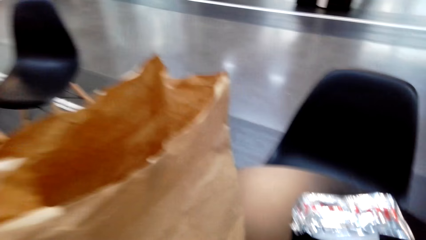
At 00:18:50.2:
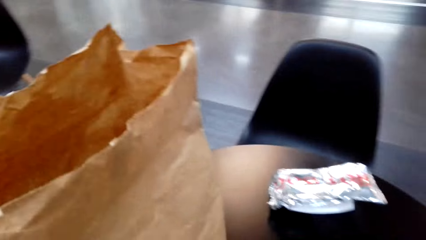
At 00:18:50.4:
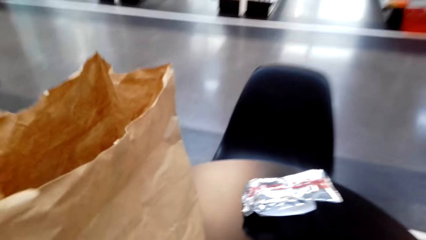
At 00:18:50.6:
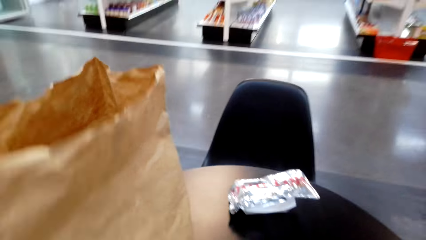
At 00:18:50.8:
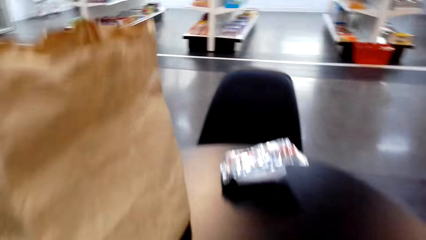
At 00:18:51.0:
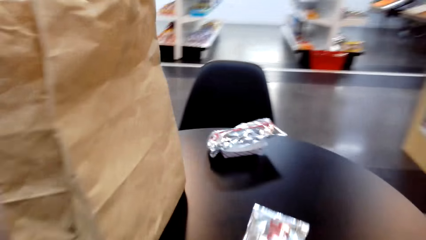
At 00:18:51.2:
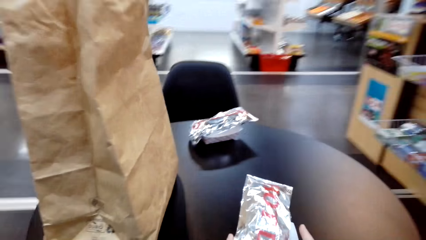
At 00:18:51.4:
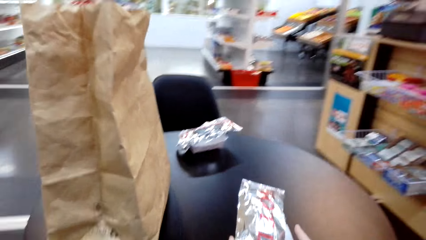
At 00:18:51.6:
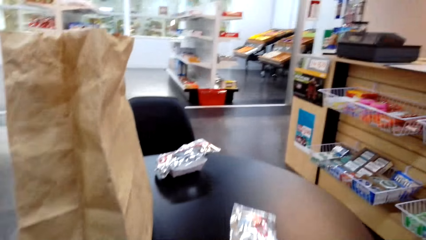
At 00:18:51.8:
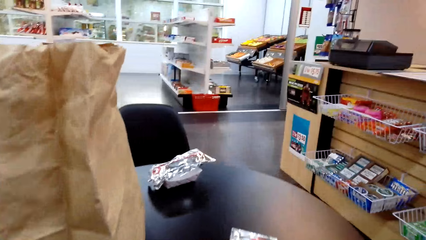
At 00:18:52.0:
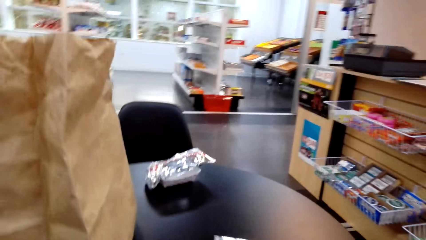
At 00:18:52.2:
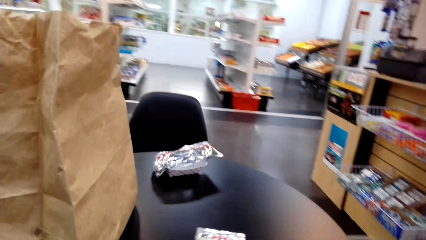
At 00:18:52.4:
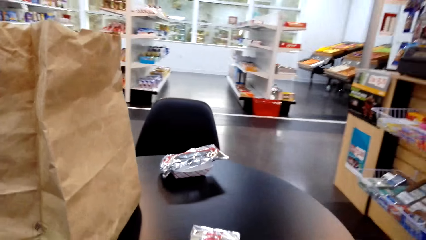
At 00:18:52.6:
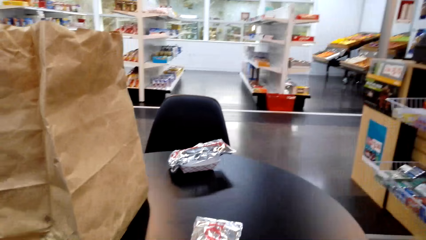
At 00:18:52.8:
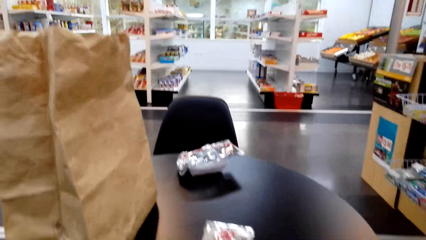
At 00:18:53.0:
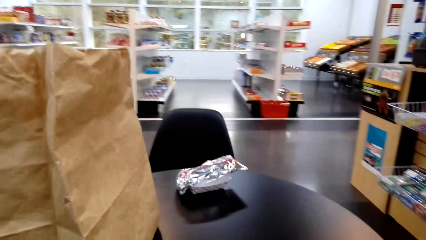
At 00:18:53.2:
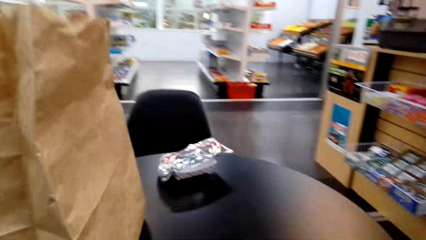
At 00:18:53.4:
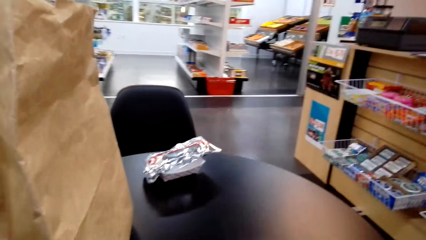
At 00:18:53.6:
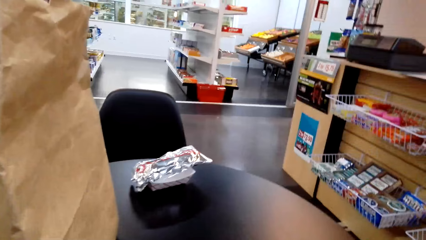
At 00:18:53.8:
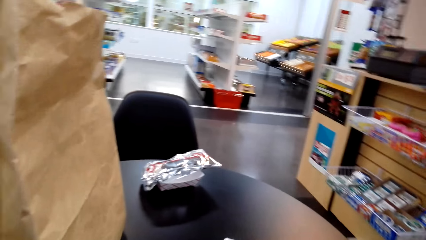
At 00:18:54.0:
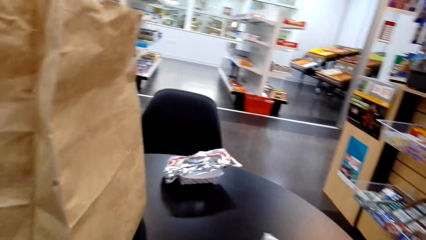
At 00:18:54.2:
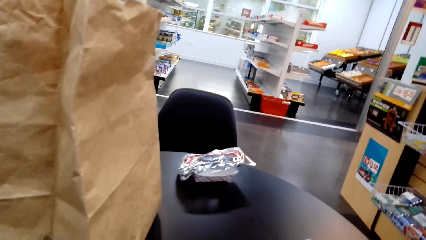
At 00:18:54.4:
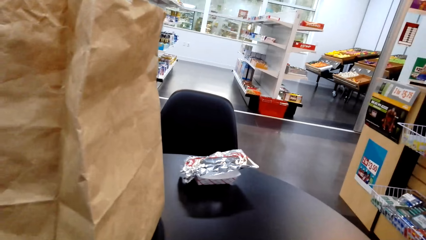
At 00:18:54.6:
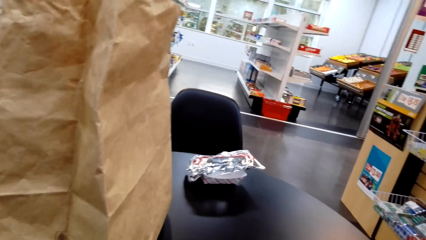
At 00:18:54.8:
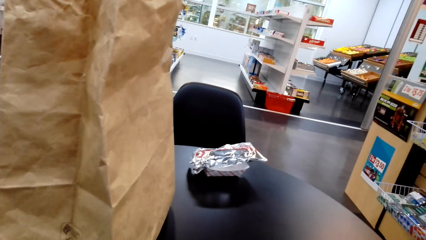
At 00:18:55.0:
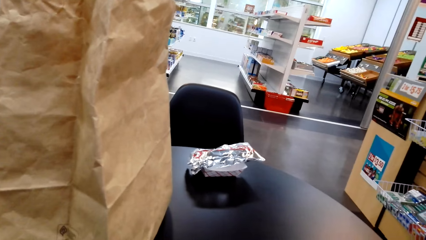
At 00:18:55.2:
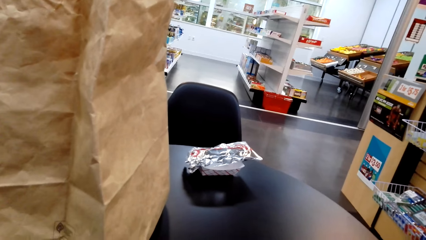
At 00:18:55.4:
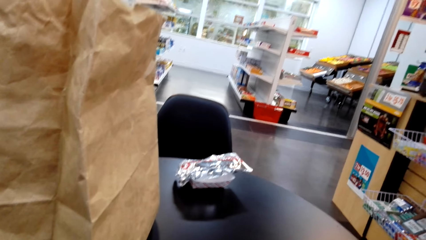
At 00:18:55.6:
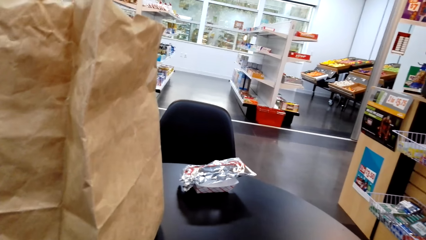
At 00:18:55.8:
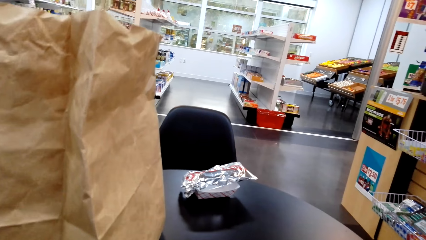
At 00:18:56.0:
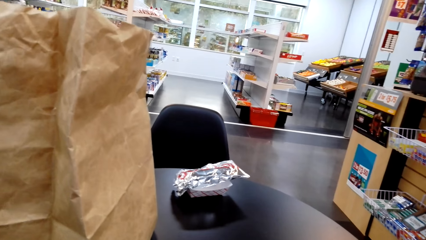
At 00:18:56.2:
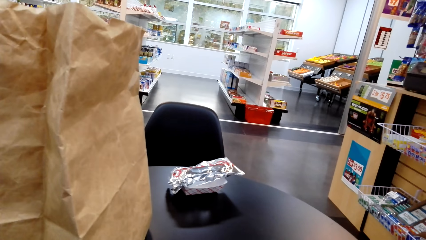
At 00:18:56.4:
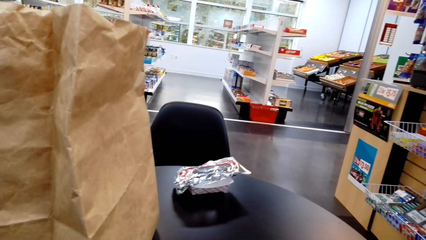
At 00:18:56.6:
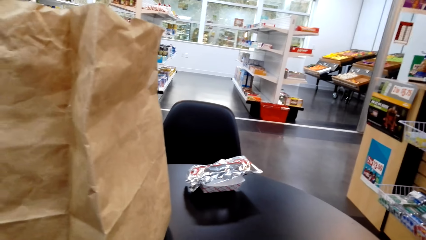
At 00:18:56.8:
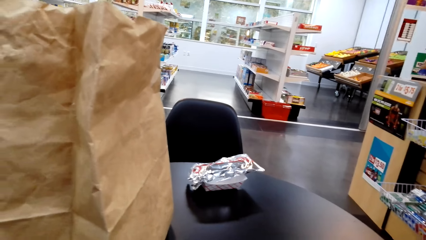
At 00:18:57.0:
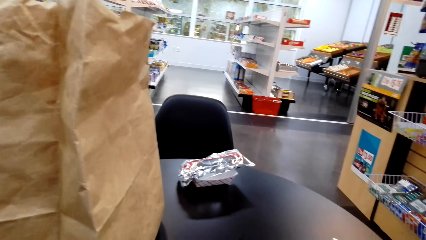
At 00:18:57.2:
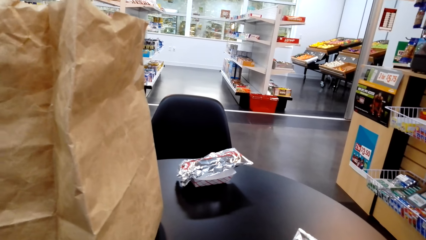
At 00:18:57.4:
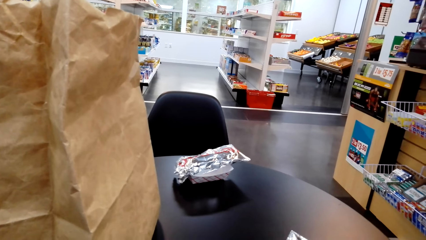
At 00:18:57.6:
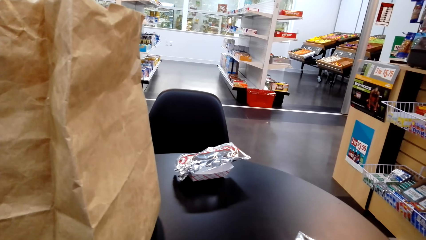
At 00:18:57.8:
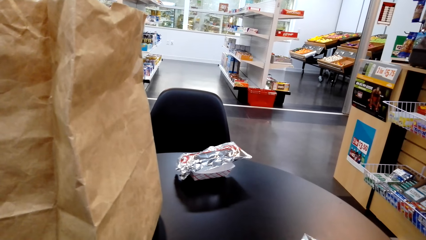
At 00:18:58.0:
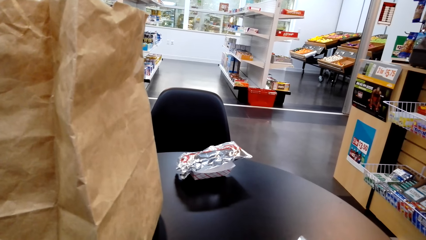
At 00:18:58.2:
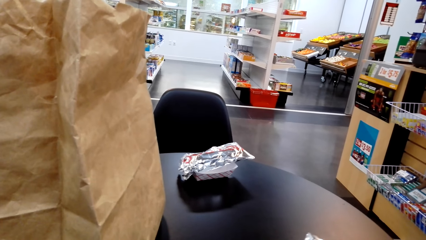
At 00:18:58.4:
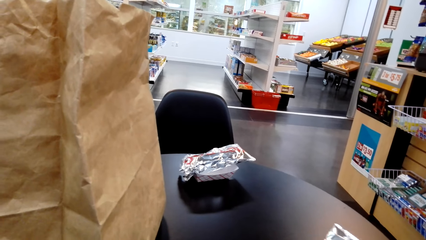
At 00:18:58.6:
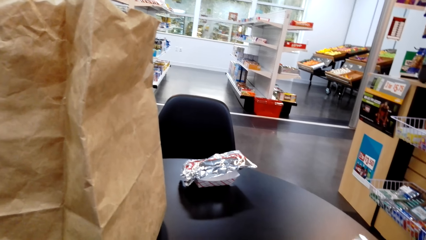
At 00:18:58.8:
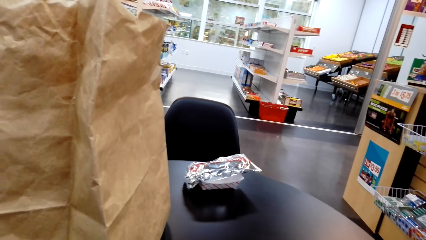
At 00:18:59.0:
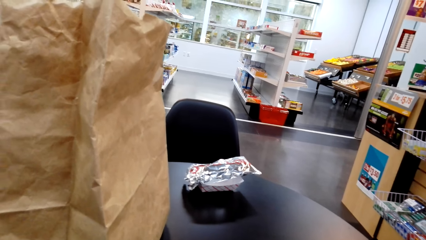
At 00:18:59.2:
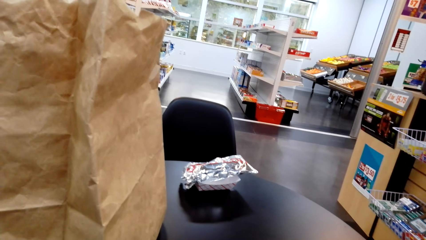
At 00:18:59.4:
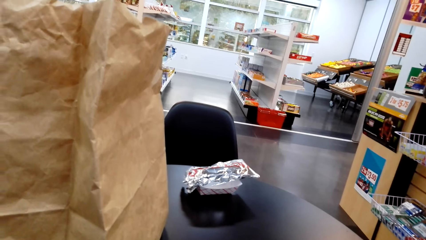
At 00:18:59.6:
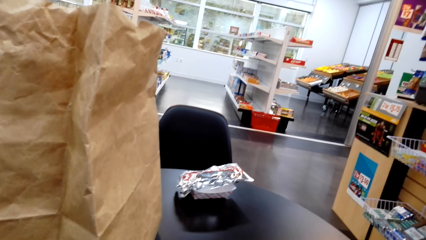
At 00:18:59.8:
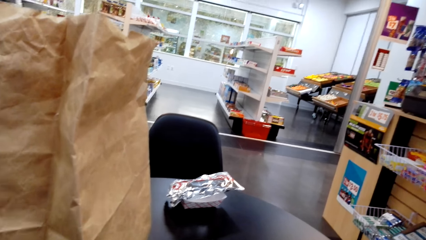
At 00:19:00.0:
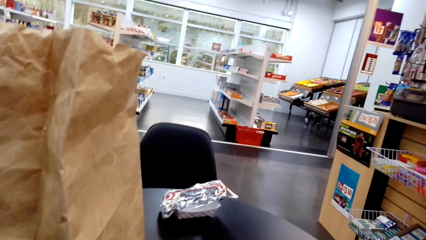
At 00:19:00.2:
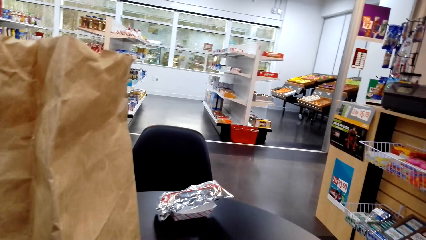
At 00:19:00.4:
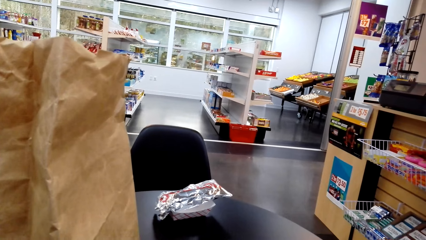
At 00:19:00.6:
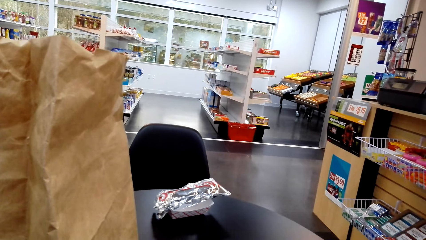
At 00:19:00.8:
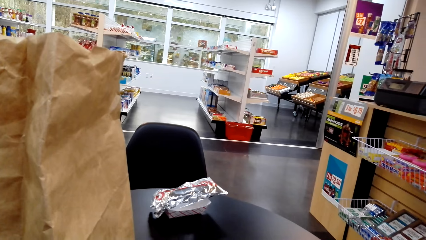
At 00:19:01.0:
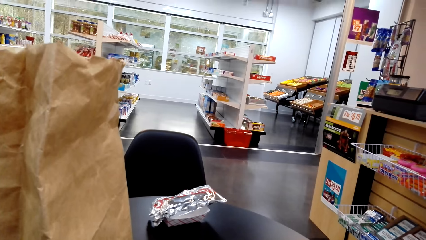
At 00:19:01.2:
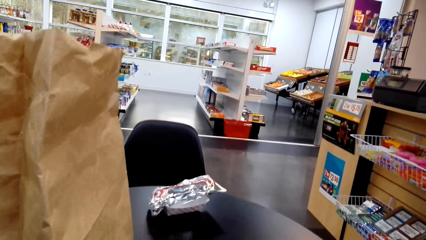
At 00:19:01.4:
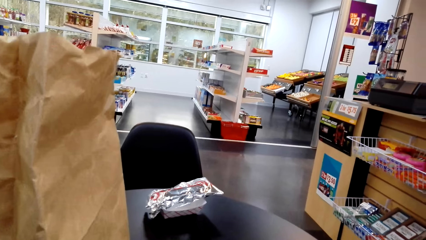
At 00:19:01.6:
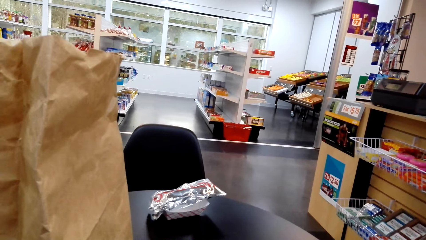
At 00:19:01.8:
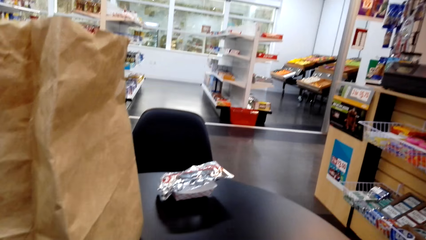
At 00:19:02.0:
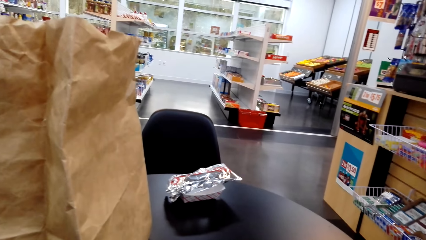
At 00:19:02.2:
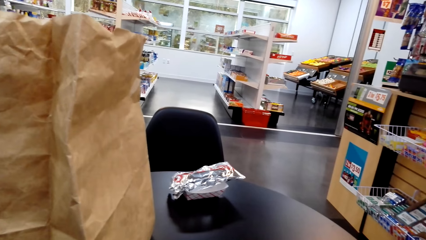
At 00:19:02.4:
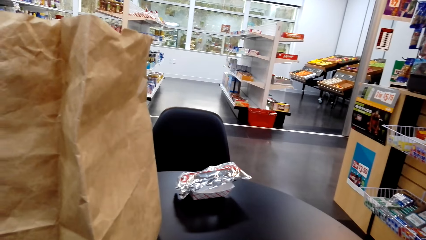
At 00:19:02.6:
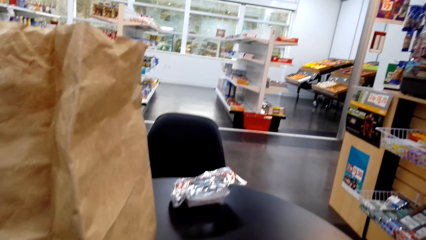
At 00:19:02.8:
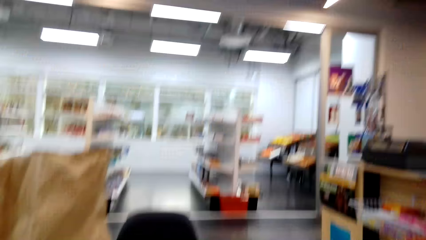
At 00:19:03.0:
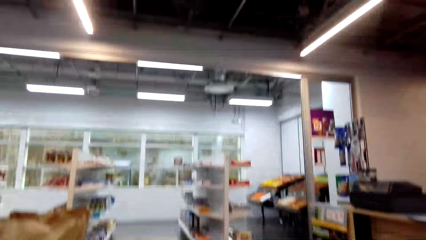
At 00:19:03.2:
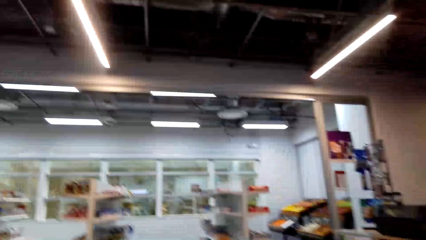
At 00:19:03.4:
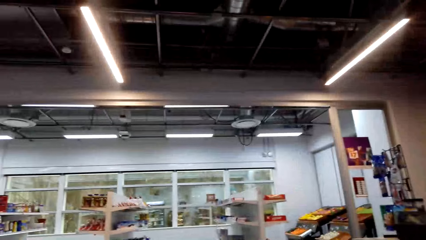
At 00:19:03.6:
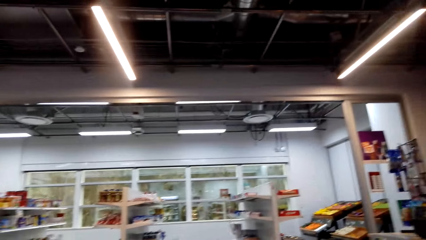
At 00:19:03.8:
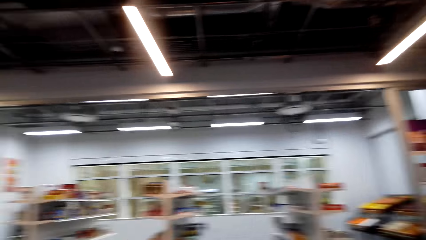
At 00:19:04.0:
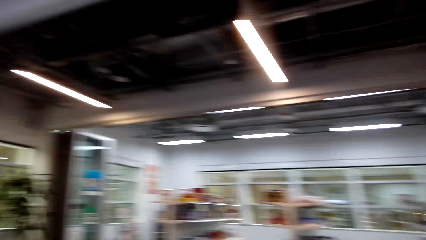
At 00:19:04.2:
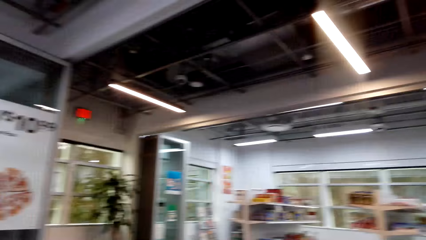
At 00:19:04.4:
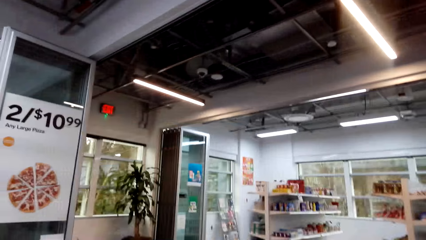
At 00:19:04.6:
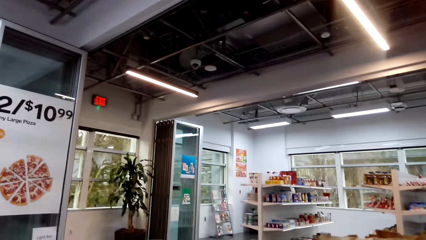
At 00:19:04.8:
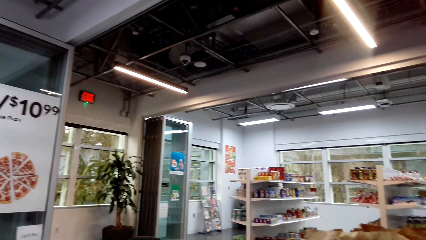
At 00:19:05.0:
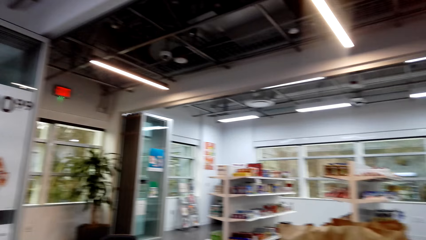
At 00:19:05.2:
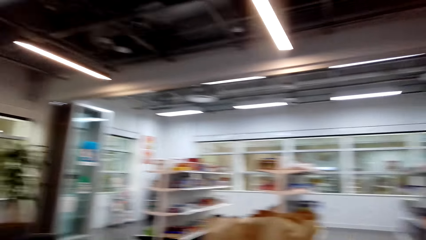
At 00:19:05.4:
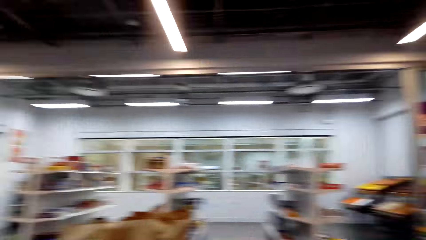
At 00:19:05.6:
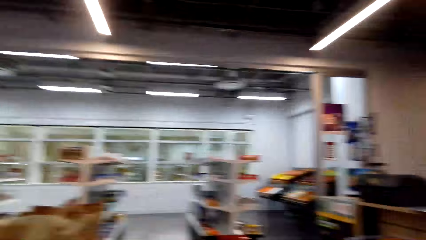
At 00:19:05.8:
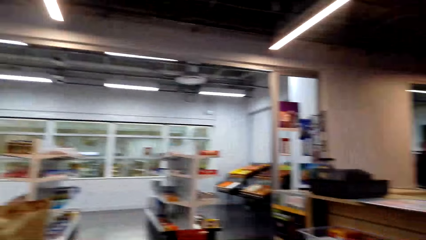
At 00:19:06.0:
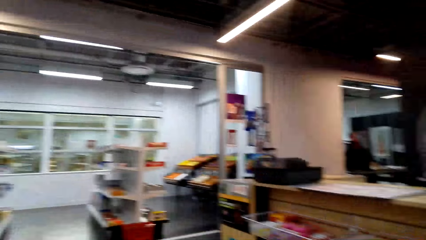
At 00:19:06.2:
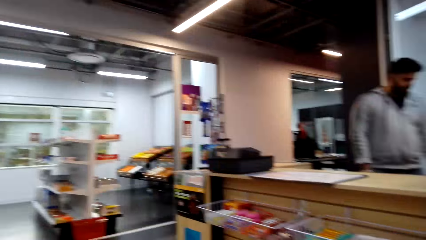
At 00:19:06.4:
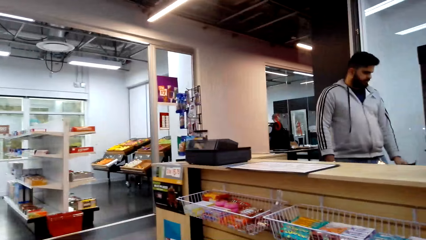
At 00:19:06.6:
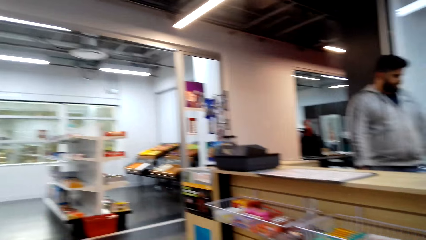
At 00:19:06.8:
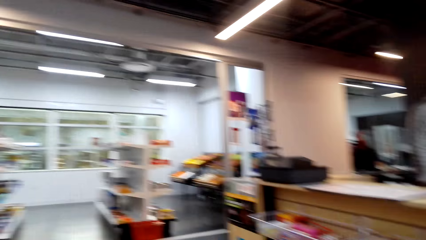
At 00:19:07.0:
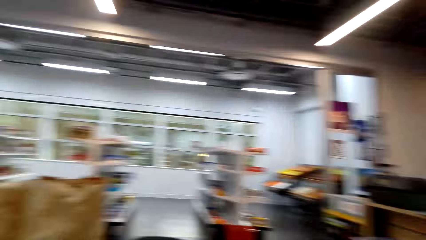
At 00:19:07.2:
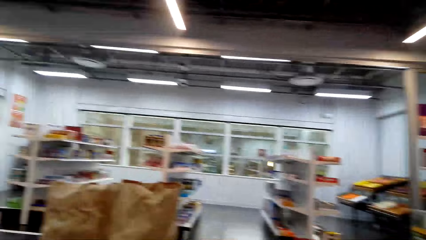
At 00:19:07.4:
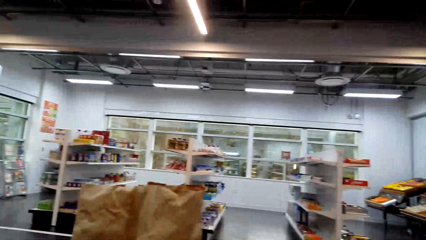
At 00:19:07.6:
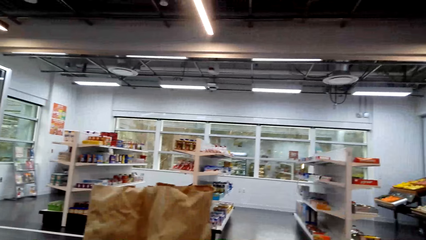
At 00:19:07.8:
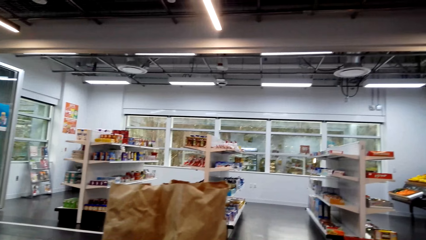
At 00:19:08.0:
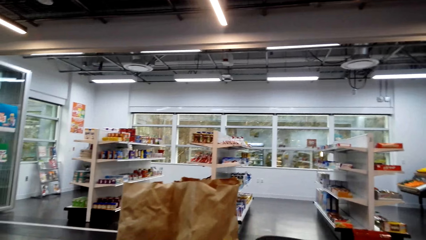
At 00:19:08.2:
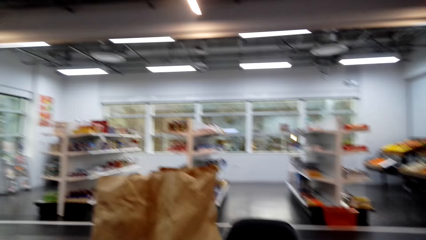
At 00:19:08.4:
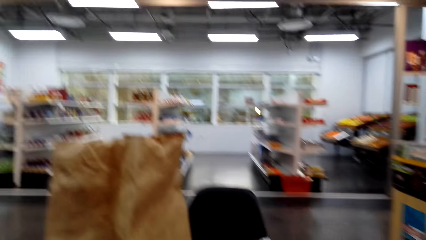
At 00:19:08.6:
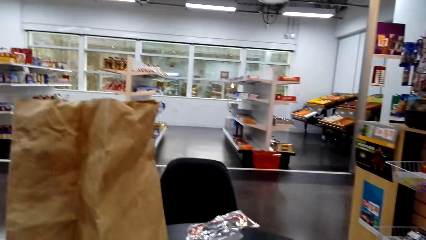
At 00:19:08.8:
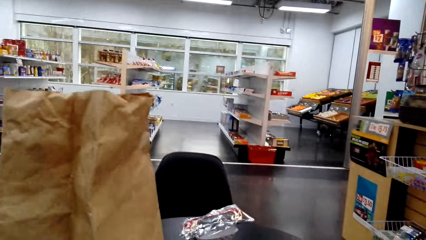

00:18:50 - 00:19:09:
The camera wearer sits down on the chair. She holds something in her hands. She unwraps the food. She looks around the shop.
